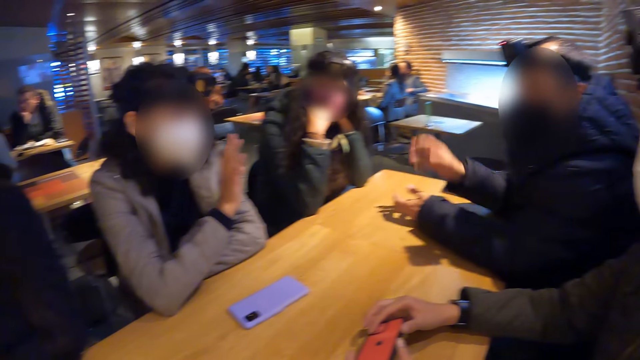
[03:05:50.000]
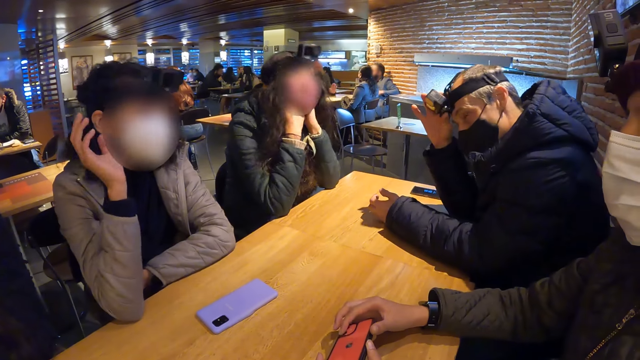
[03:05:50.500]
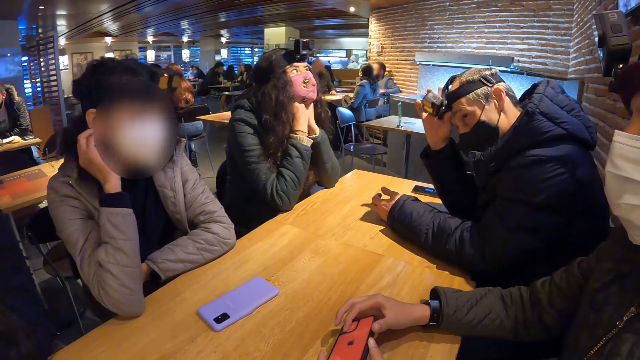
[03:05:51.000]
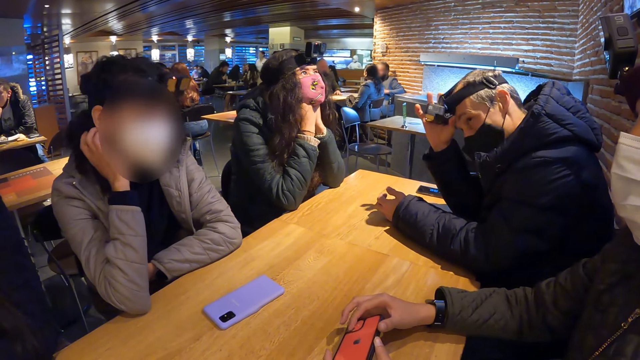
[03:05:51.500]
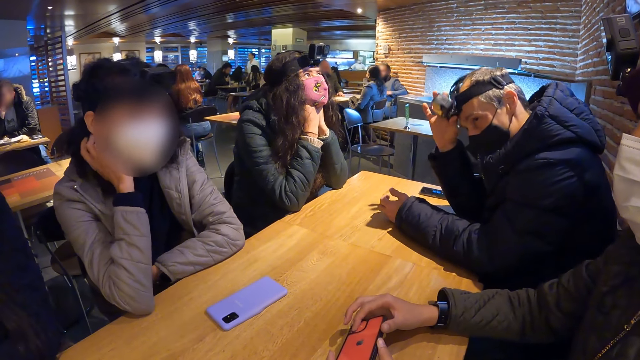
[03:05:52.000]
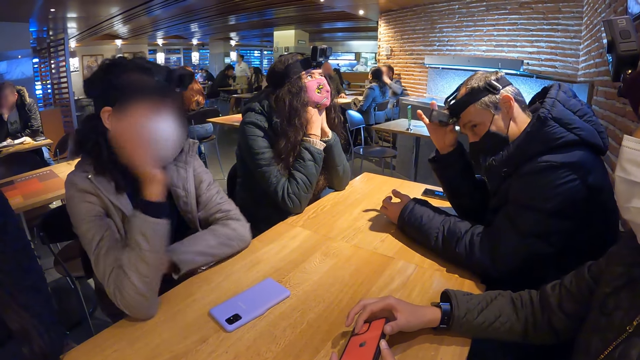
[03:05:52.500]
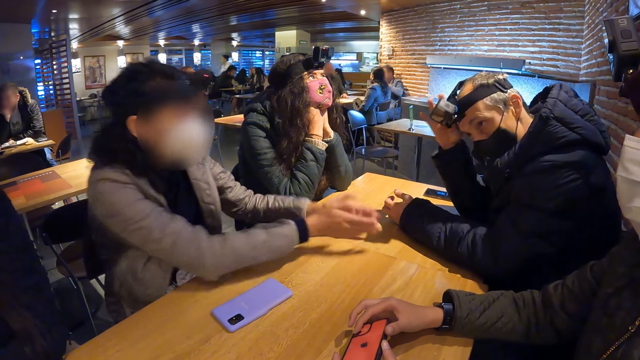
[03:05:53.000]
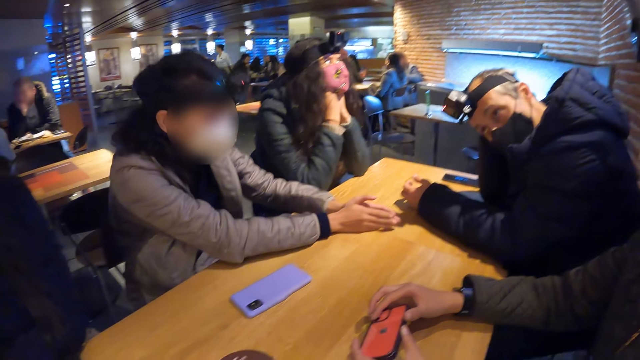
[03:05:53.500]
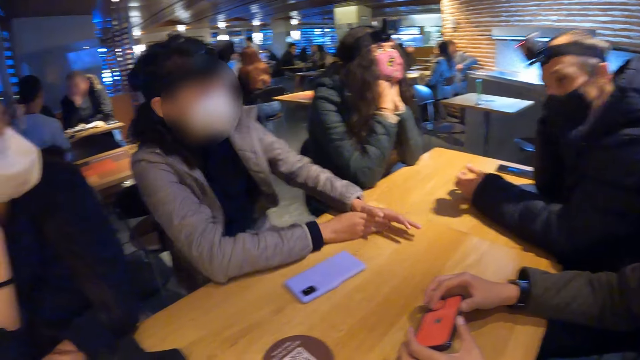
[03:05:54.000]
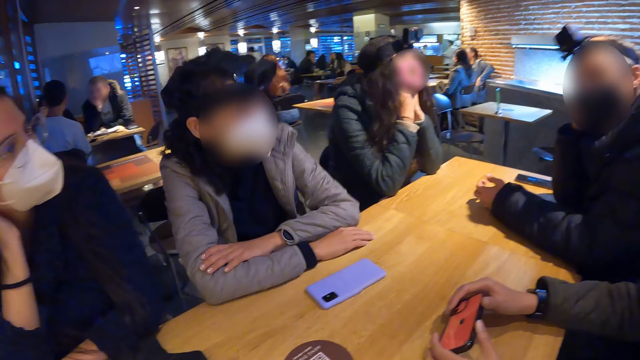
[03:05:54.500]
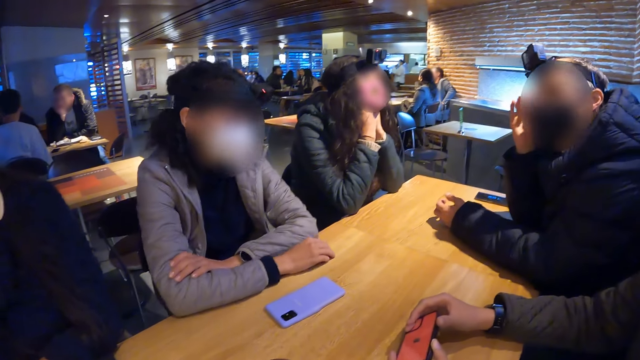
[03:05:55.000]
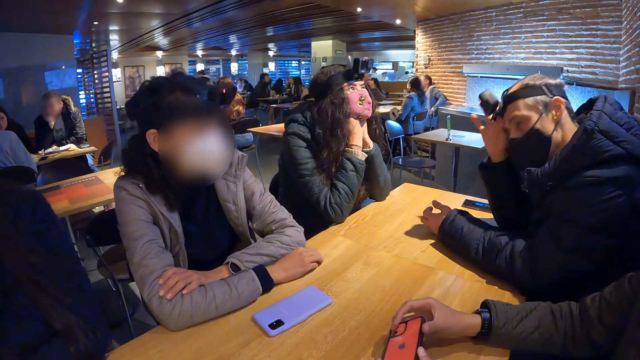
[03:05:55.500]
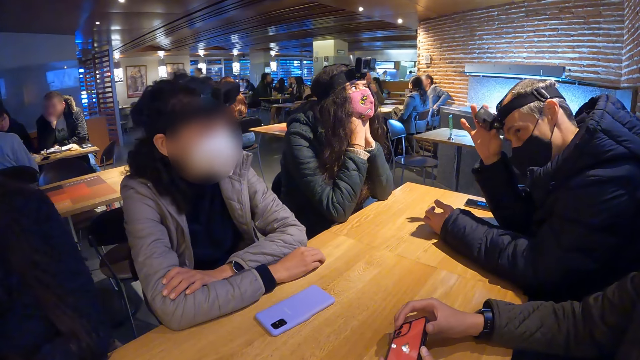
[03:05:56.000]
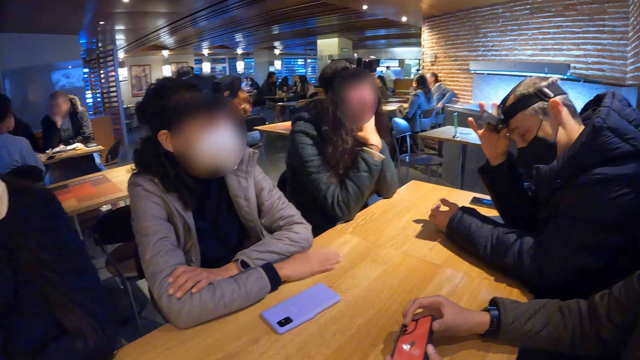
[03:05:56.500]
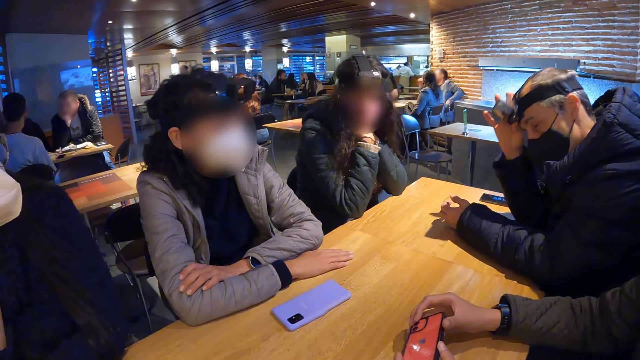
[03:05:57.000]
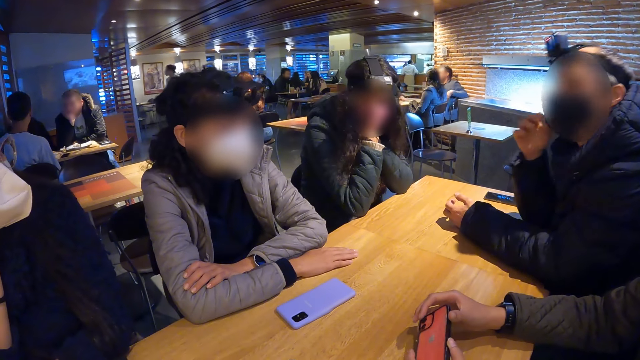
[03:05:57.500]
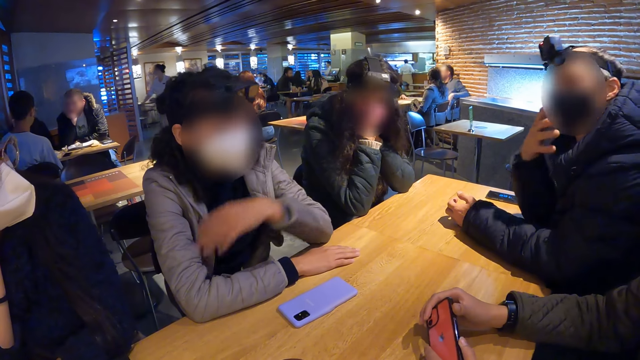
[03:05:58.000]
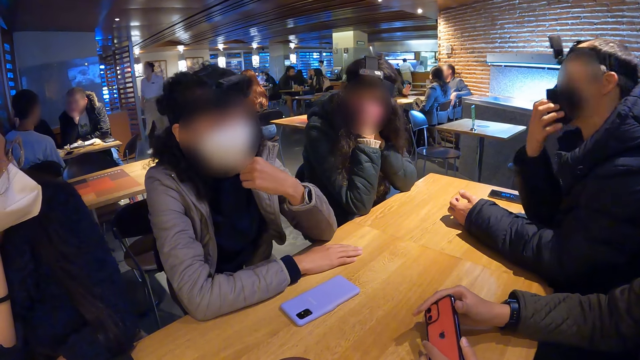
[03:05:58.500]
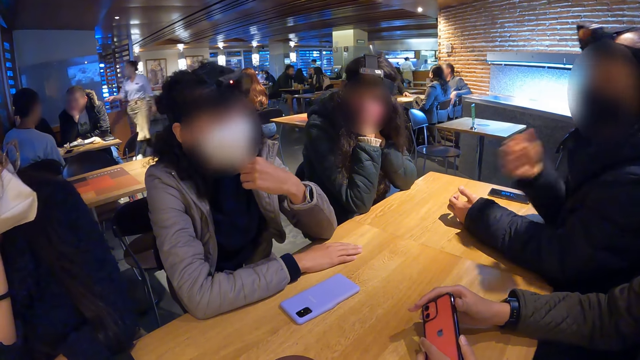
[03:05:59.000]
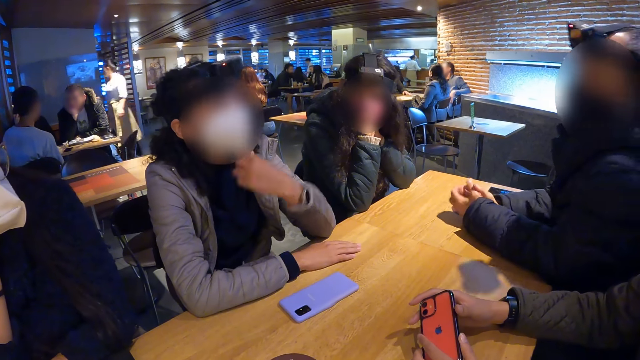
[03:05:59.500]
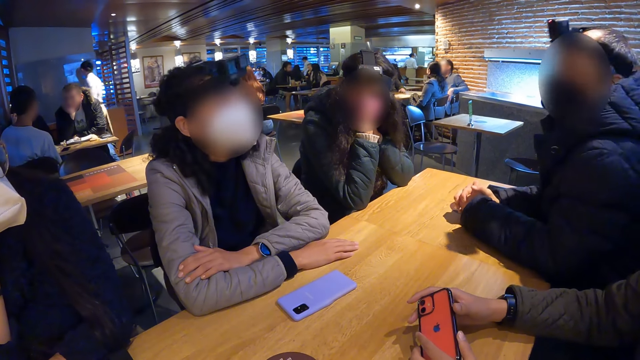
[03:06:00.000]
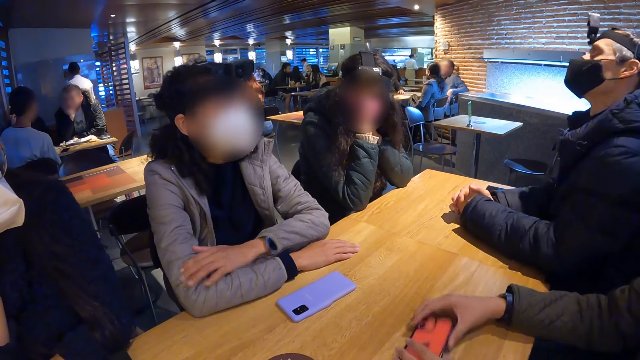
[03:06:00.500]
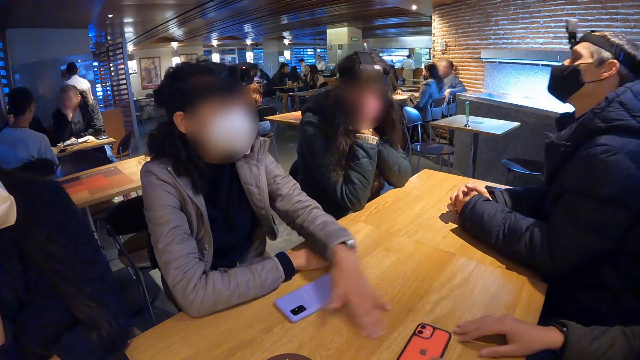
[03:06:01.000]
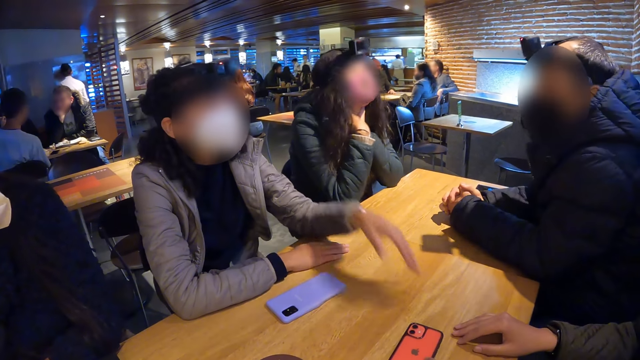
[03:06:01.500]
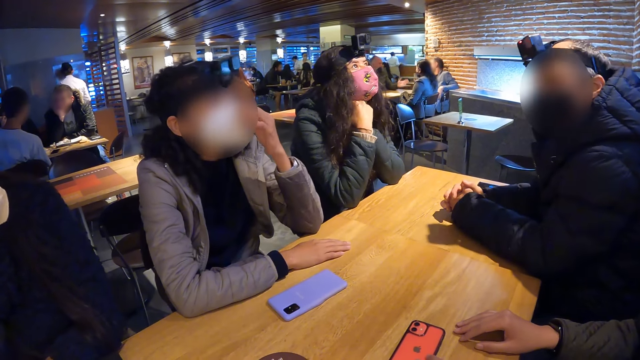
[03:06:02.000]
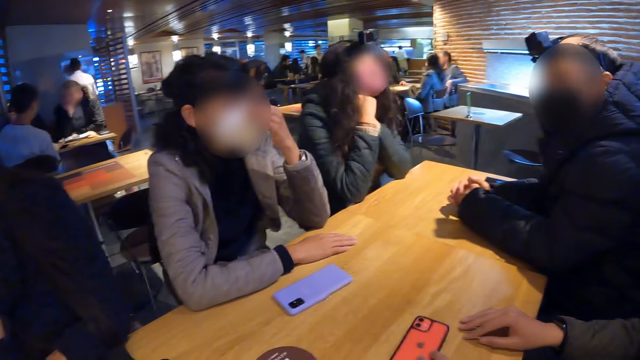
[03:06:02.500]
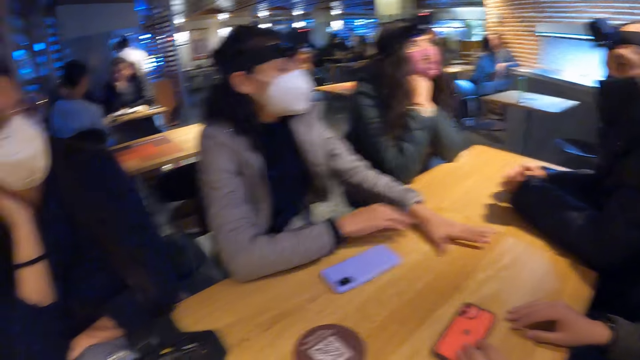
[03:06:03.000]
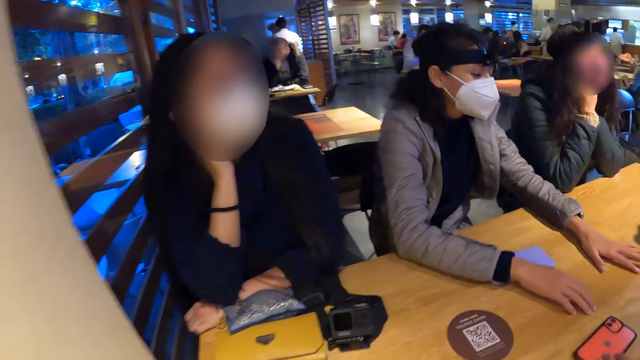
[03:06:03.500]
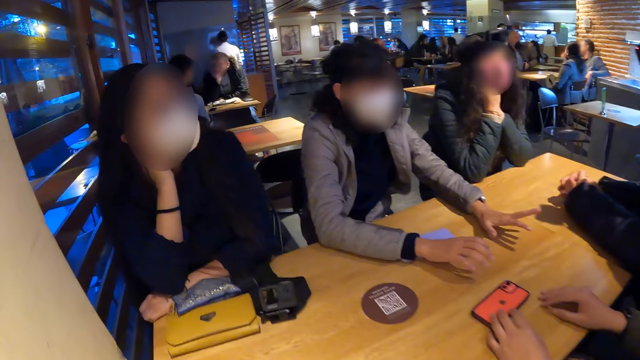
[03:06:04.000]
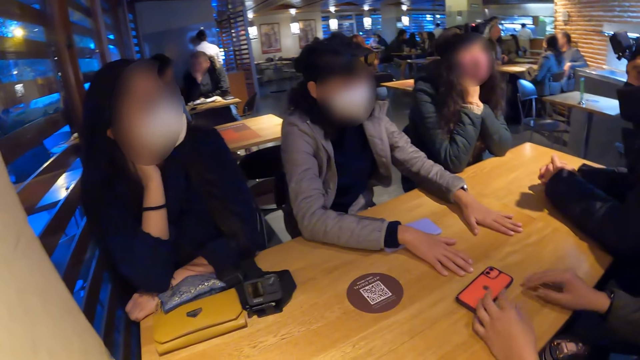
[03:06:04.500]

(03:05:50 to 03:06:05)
A man adjusts a camera on his head with his right hand. A person moves hands. The woman drops the phone on the table with both hands.

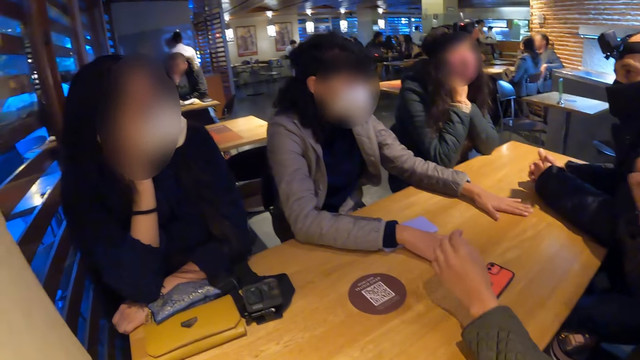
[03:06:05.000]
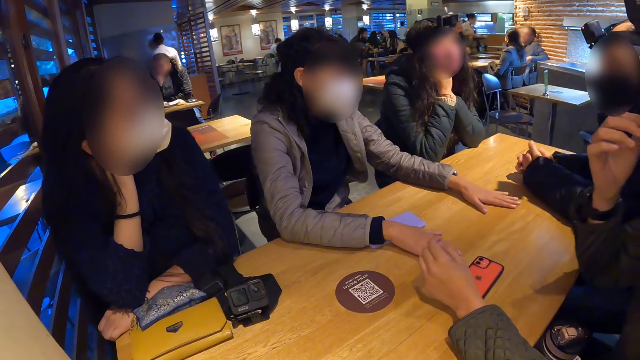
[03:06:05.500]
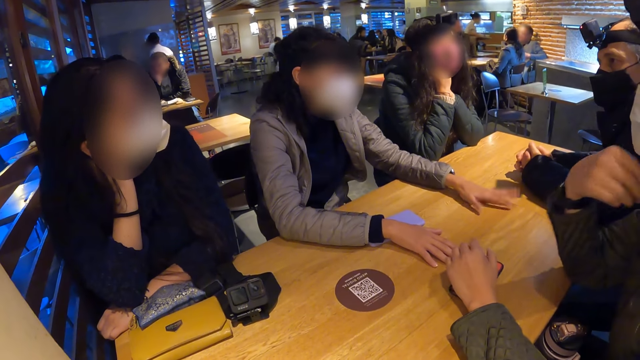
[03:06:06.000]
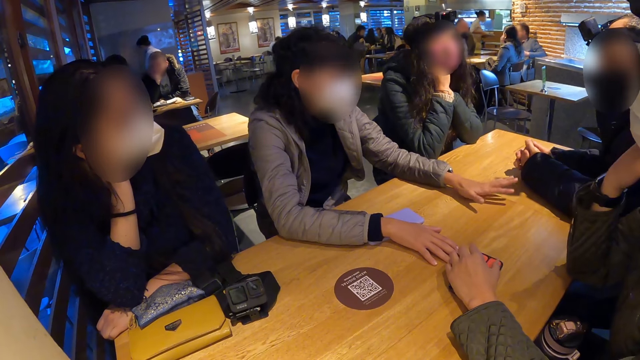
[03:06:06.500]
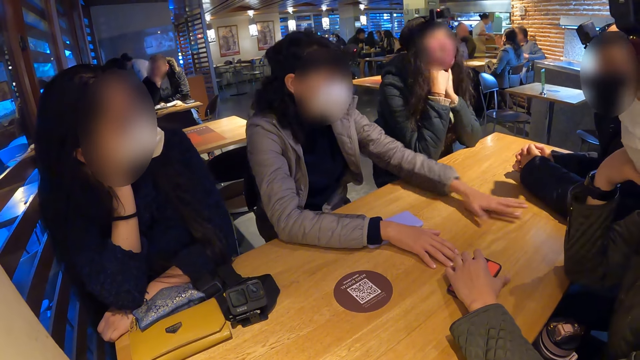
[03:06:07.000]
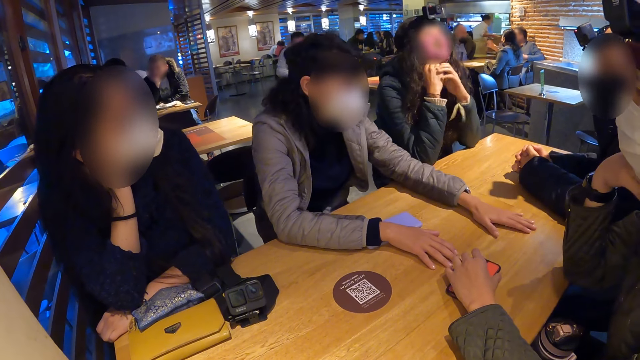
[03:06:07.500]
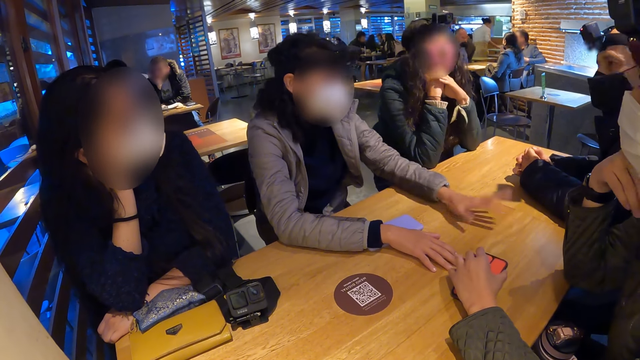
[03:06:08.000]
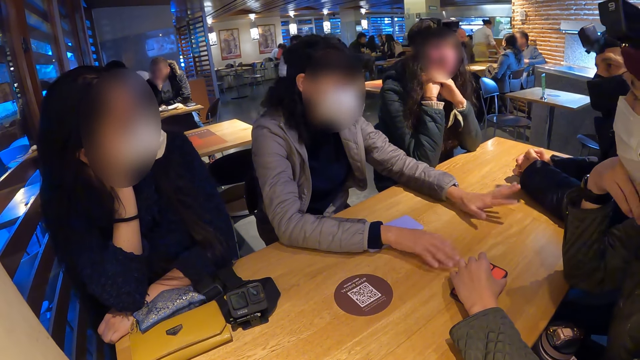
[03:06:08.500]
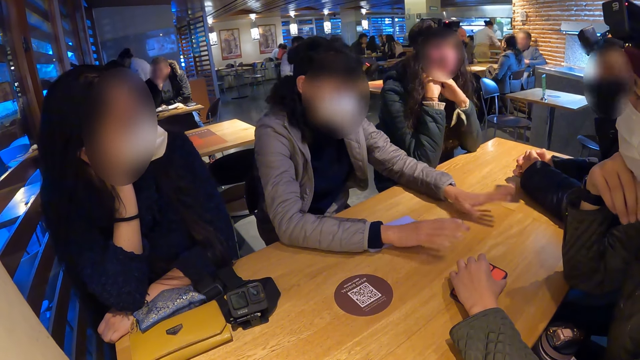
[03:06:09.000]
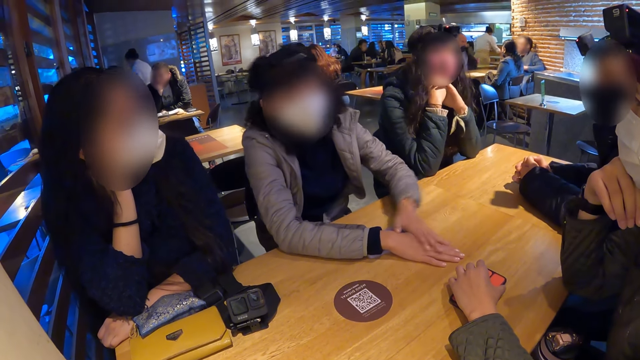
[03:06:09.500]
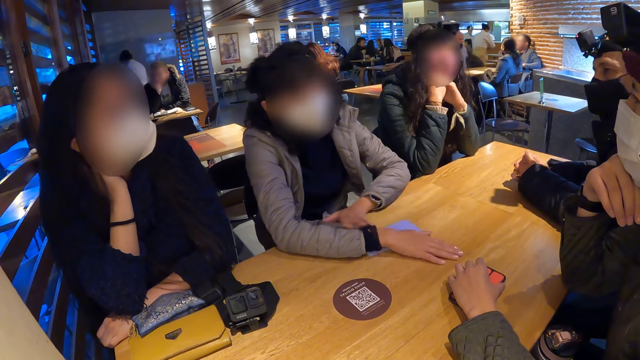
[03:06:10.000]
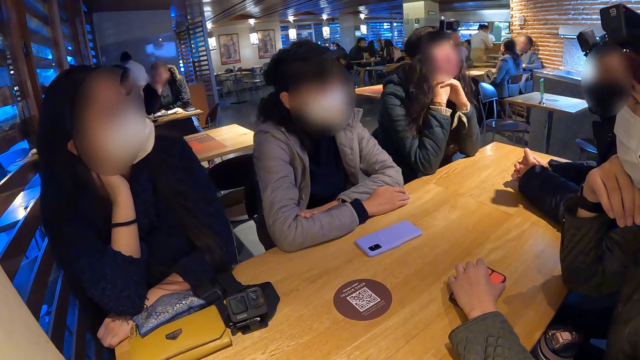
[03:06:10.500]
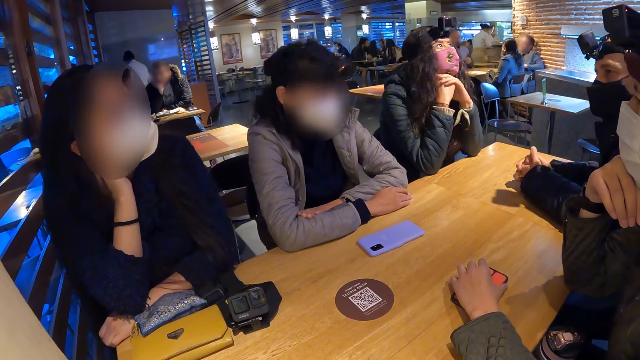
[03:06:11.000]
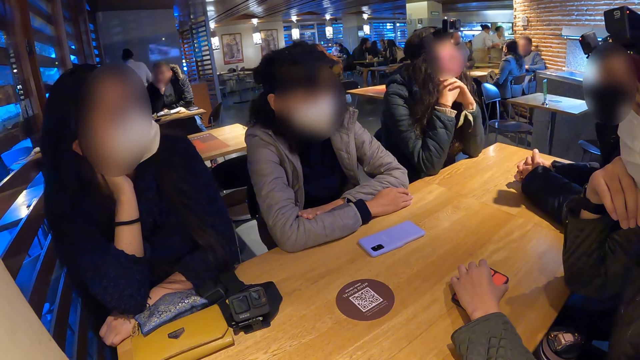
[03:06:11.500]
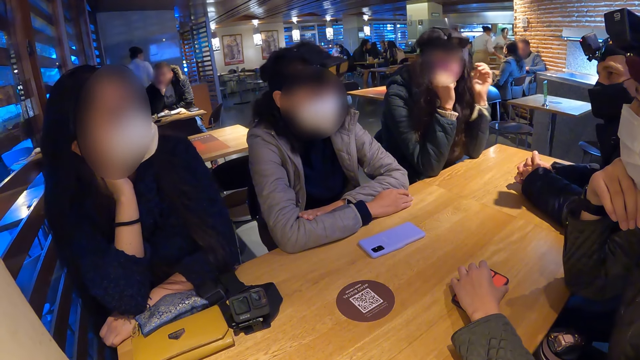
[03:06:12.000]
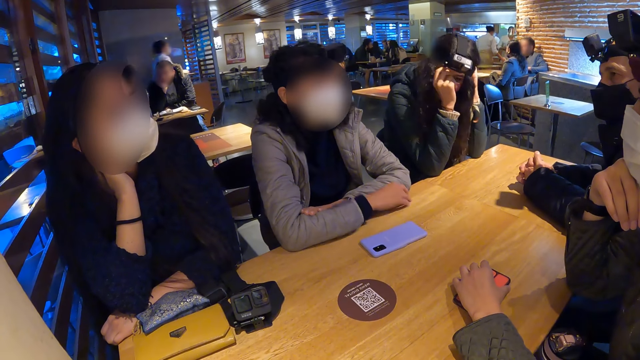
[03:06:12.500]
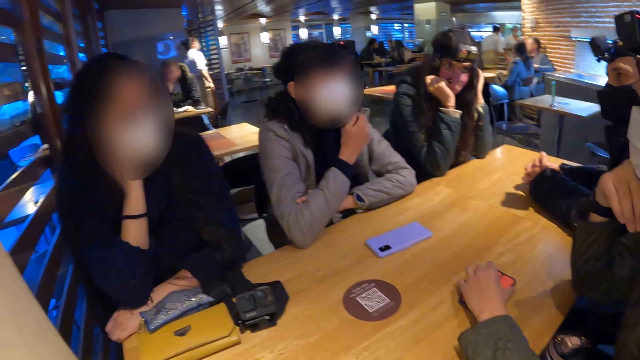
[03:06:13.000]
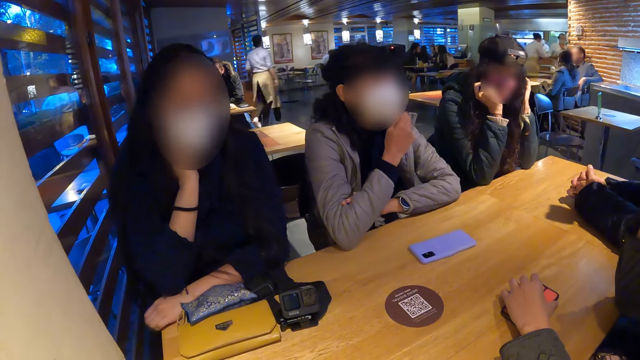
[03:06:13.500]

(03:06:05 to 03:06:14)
Another woman touches her face with her left hand.
